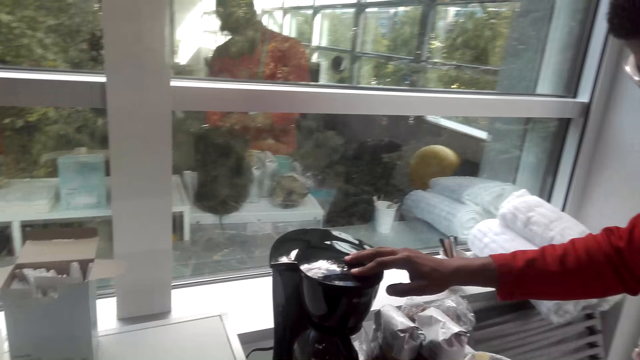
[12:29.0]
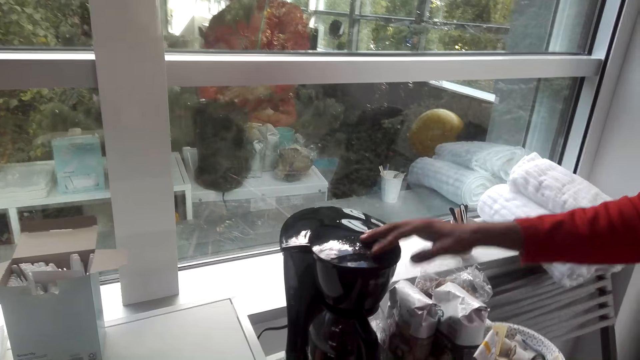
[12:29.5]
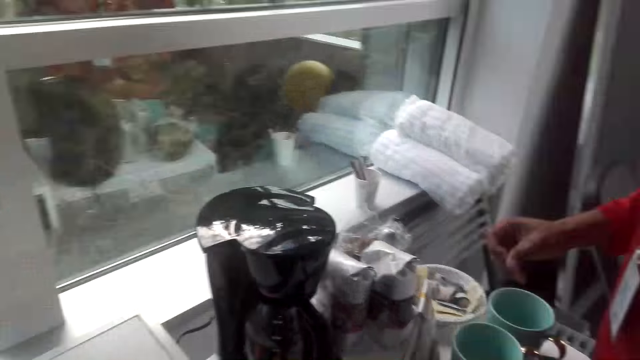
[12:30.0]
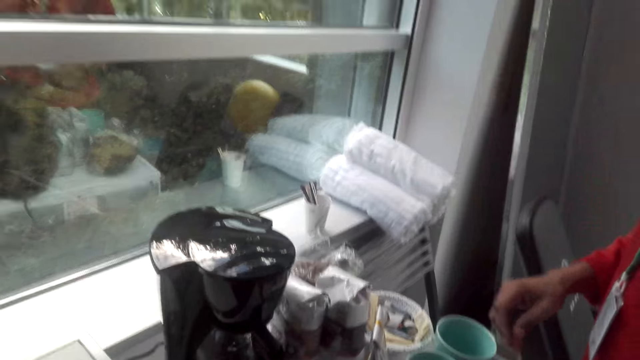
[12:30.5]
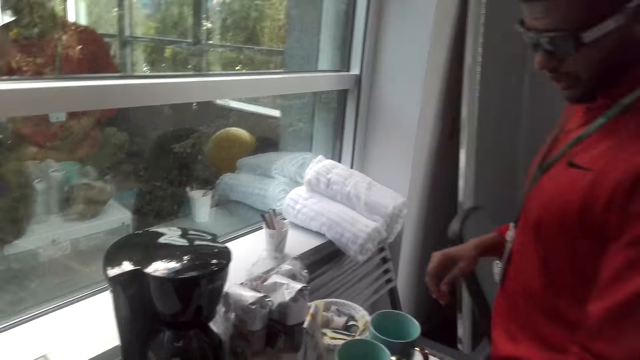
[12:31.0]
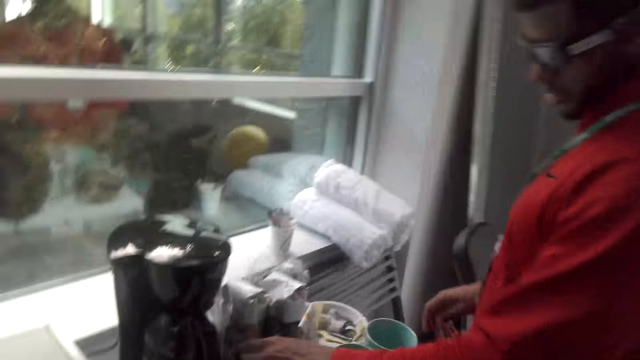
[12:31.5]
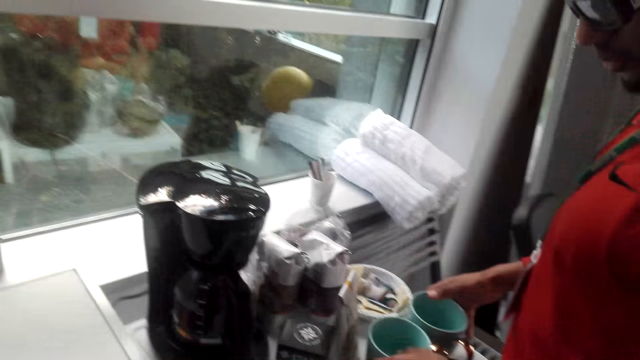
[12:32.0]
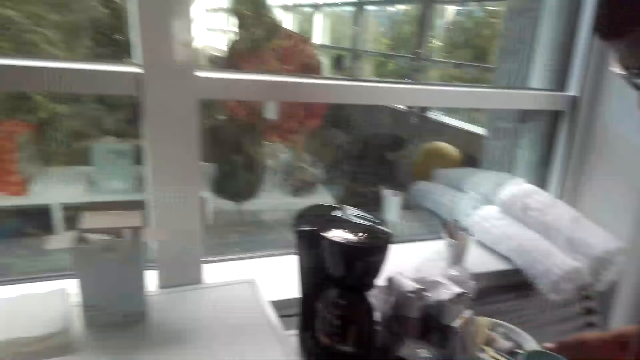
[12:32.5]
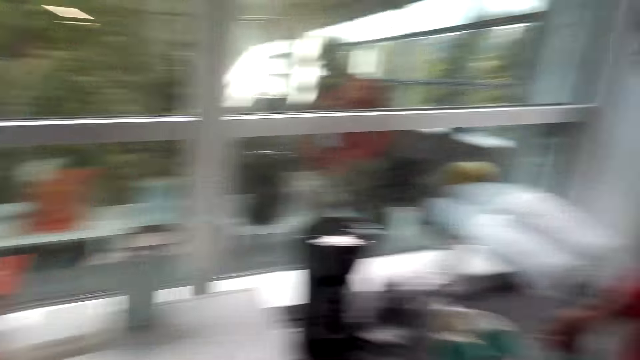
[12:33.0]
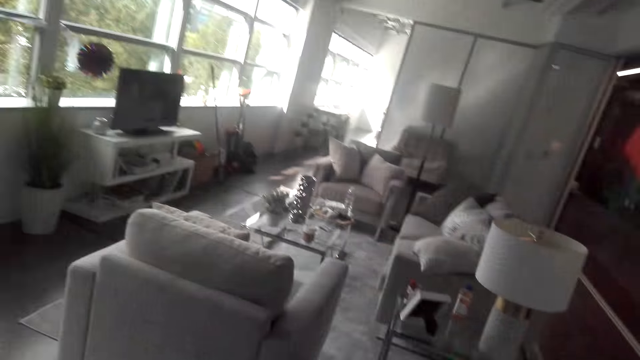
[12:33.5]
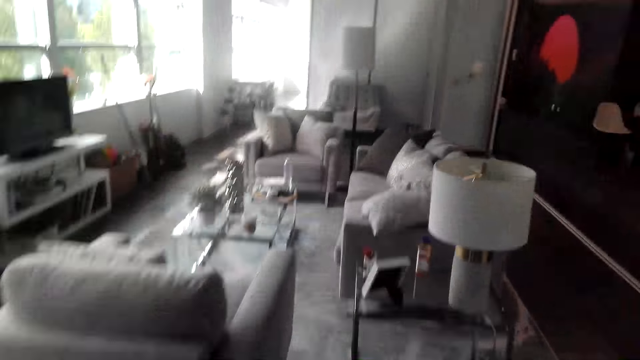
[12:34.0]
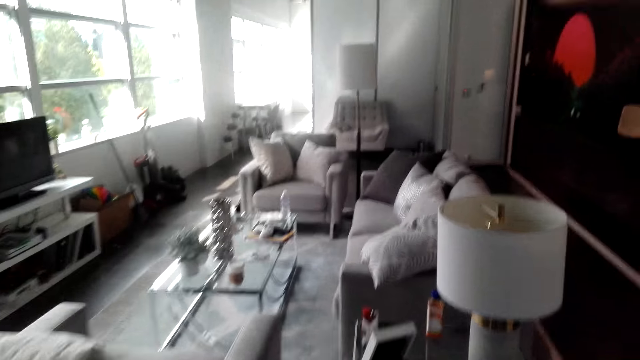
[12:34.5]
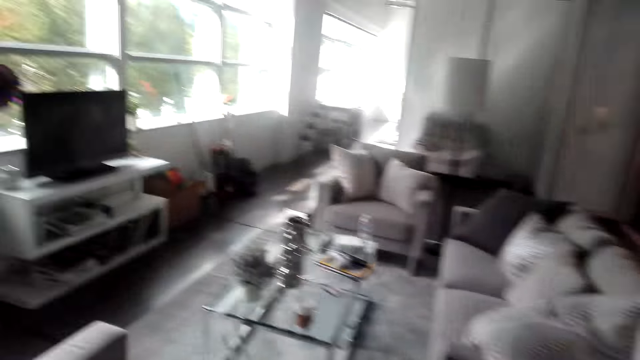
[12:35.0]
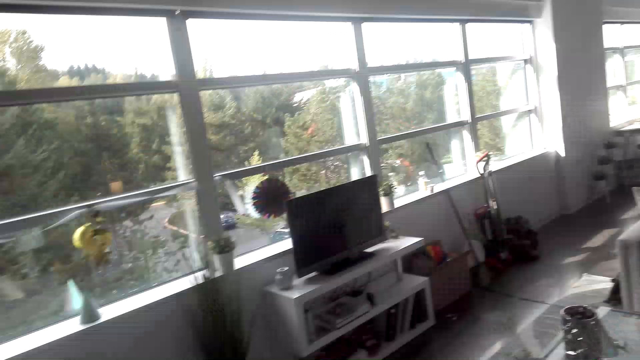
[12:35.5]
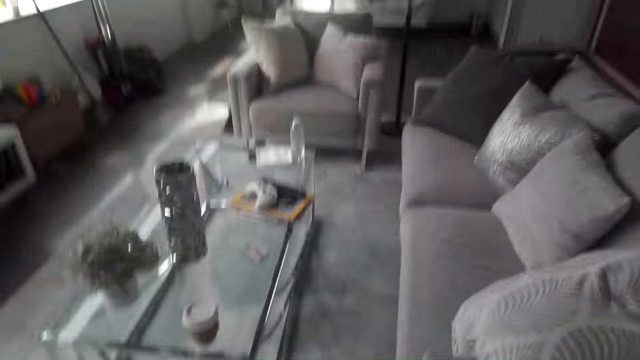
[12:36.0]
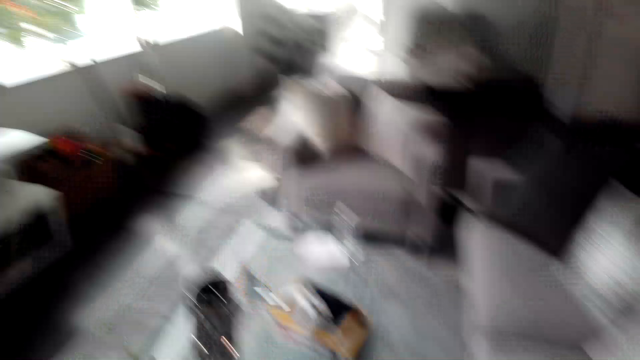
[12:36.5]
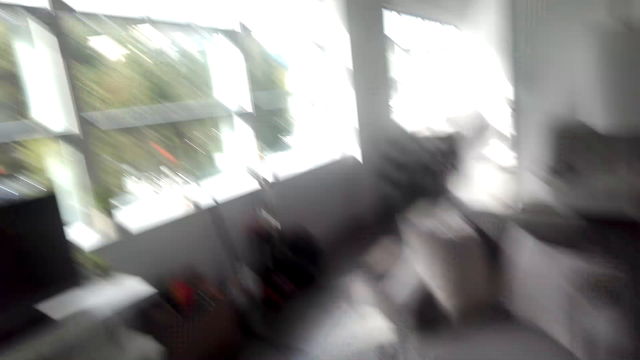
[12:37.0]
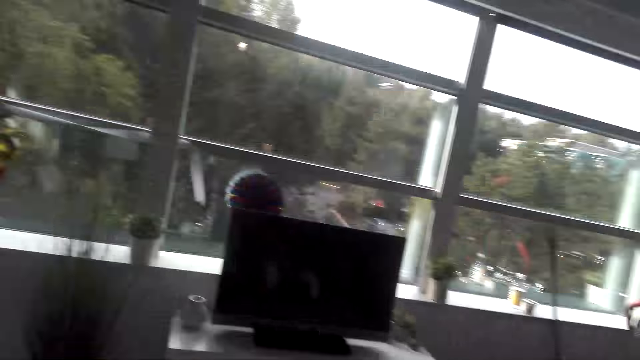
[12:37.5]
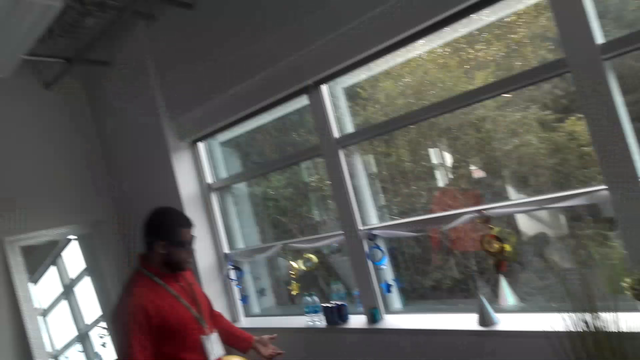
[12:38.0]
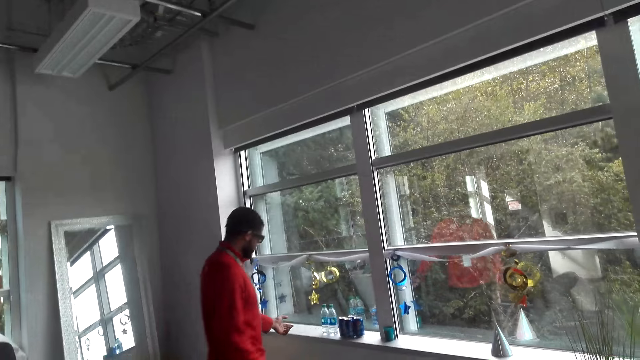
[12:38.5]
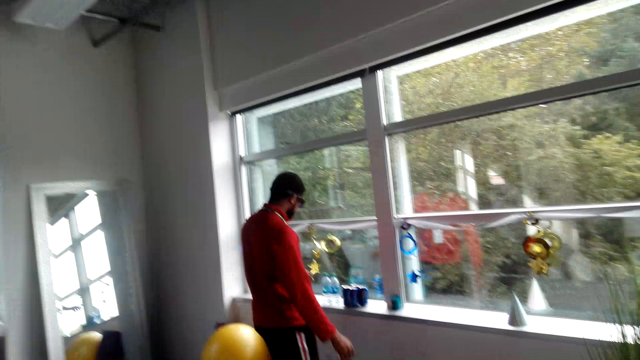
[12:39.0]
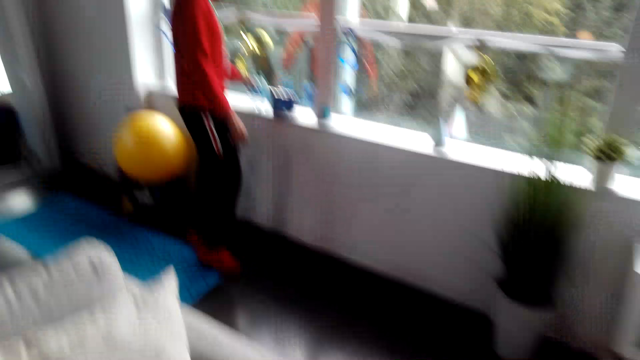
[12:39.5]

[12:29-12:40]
The camera wearer dialogues with the man. They dialogue with the man again. They walk towards the sofa in the house, turn around, and dialogue with the man.

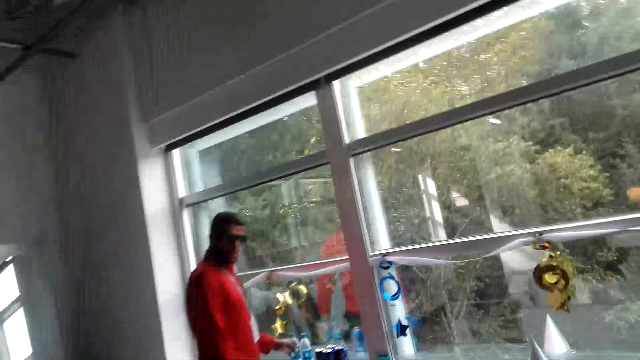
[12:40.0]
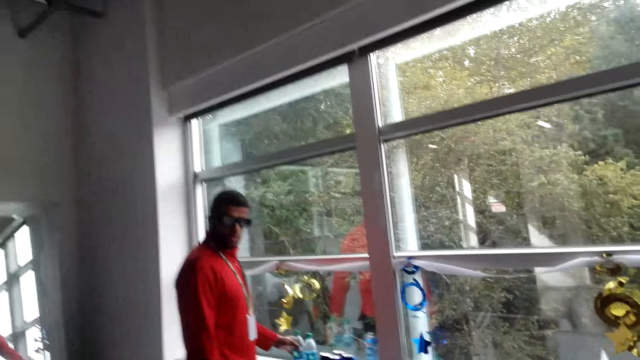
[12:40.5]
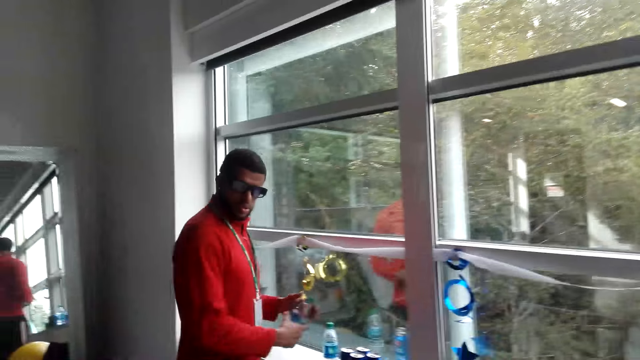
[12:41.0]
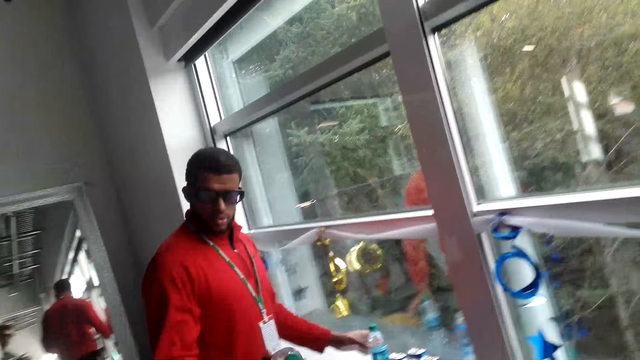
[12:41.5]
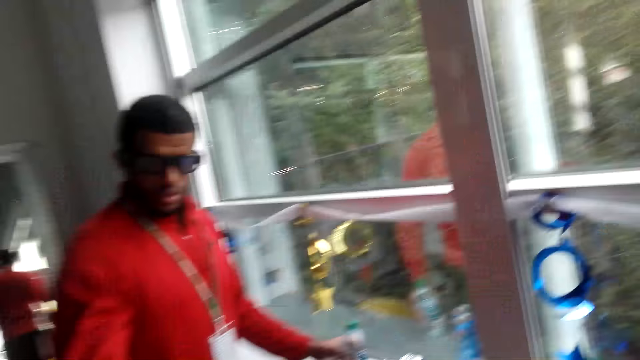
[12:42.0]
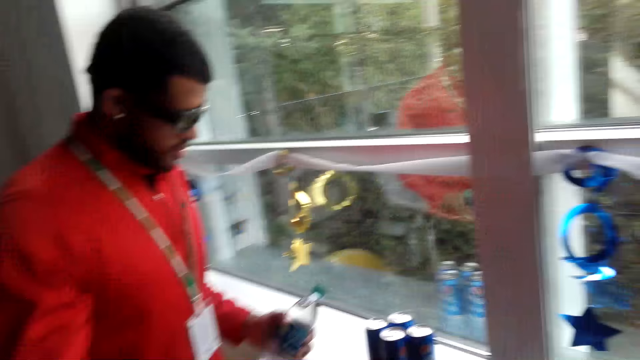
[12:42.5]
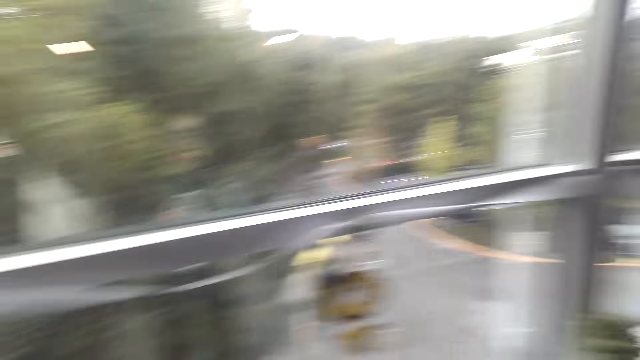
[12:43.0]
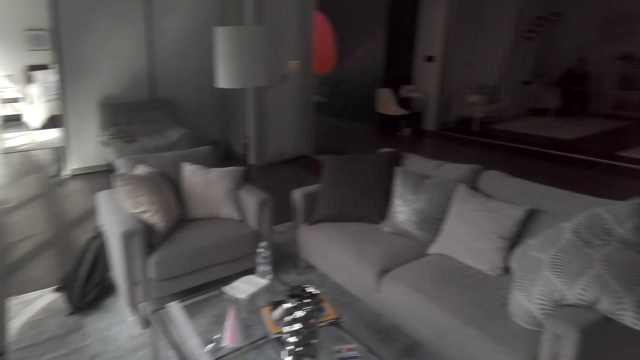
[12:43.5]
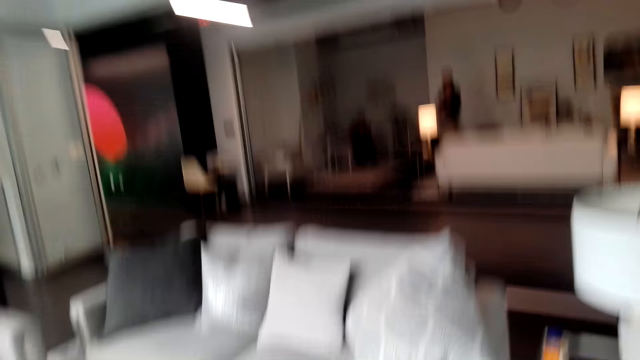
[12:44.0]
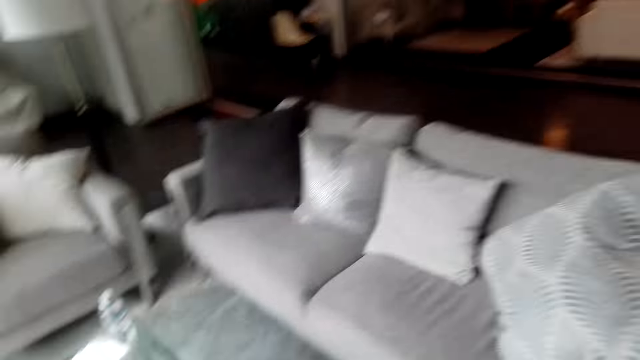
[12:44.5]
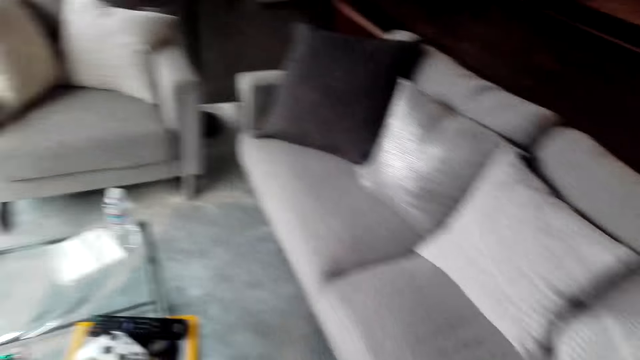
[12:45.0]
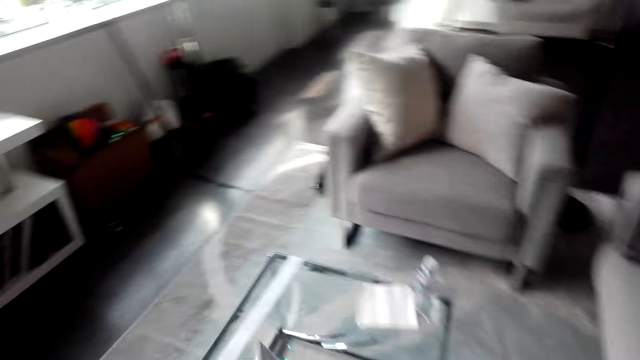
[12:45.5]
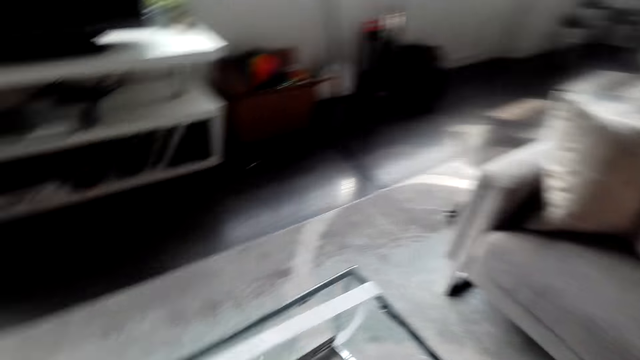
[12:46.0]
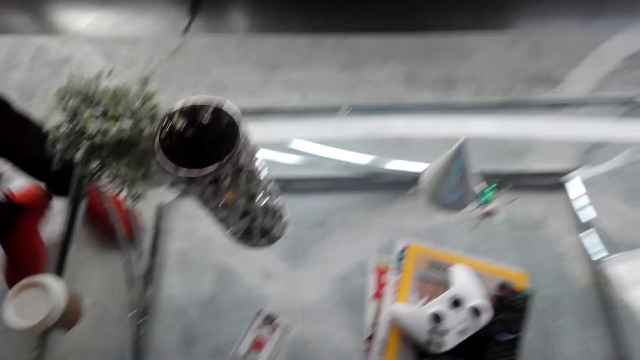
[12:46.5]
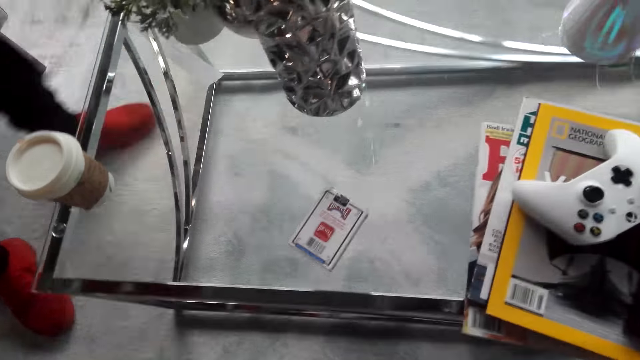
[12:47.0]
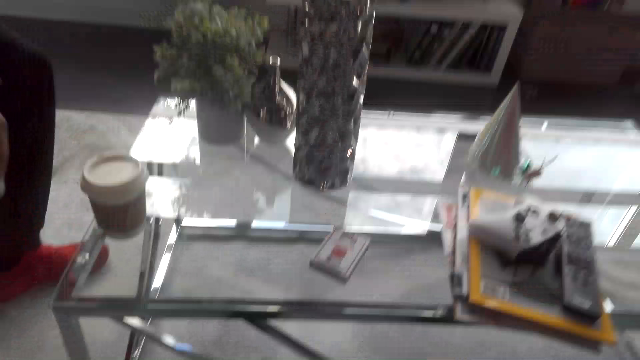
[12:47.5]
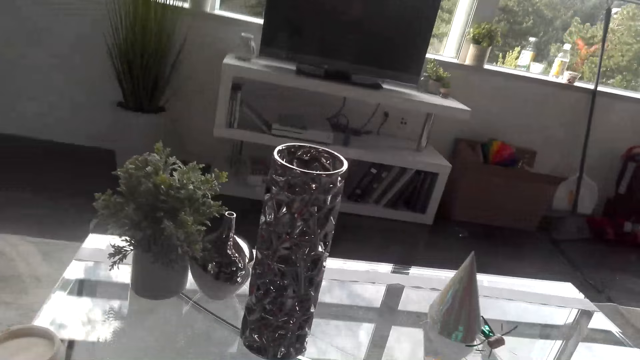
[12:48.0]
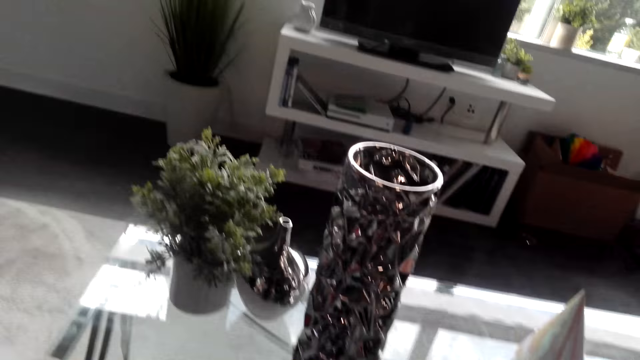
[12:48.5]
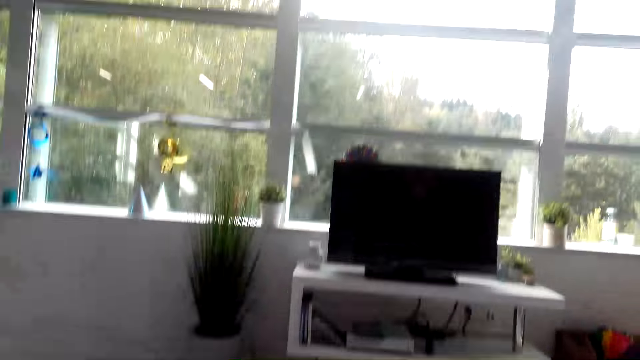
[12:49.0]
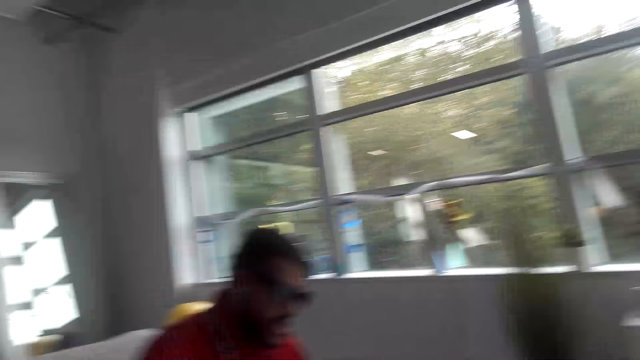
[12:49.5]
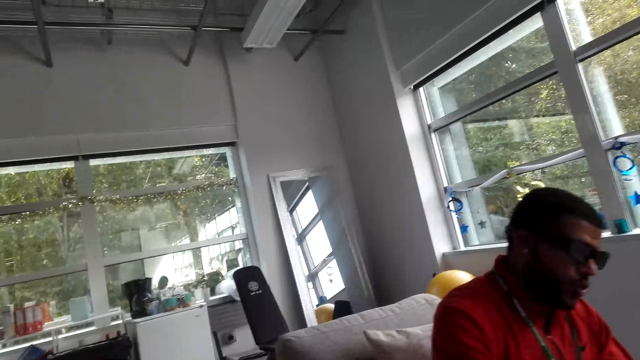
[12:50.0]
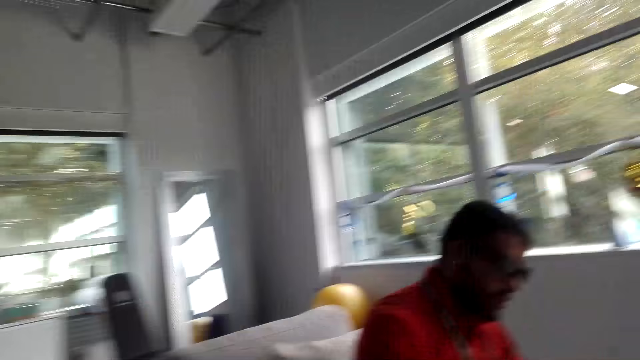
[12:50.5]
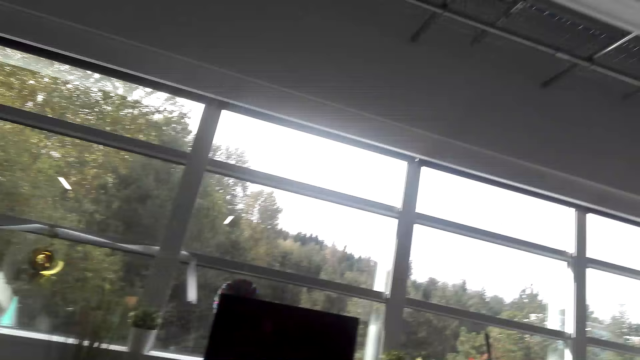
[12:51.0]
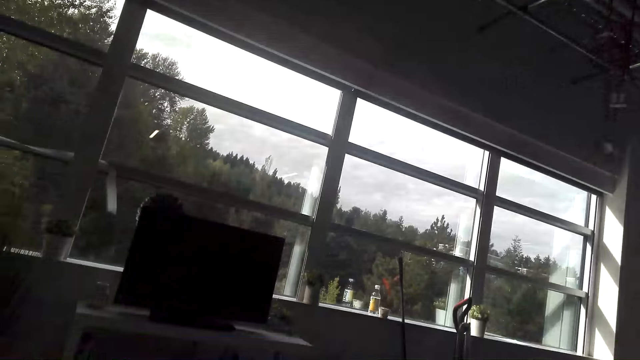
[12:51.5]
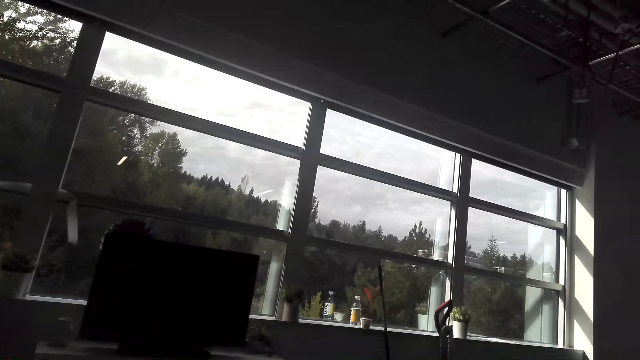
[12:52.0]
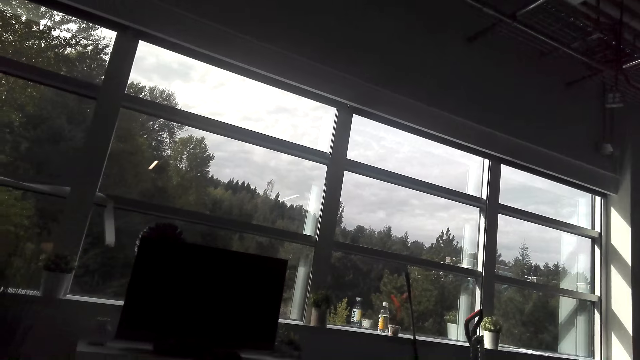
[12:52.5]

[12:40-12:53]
A man picks up water bottles on the window frame. The man holds a bottle of water. The camera wearer walks towards the man and dialogues with the man. The man gives the camera wearer a bottle of water. The camera wearer dialogues with the man and takes the bottle of water from the man. They walk towards the sofa, turn around, dialogue with the man, and sit down on the sofa. The man sits down on the sofa. The camera wearer dialogues with the man. They dialogue with the man again. They look outside the window and dialogue with the man.
